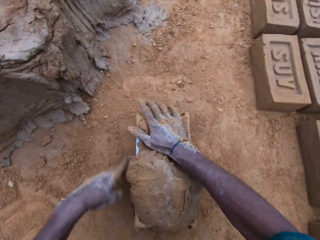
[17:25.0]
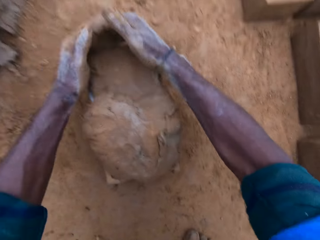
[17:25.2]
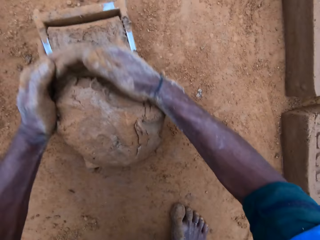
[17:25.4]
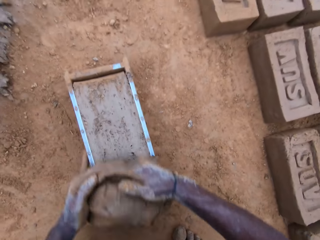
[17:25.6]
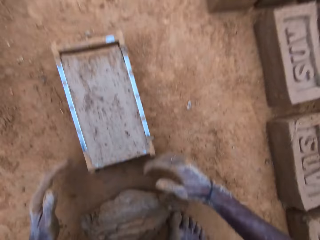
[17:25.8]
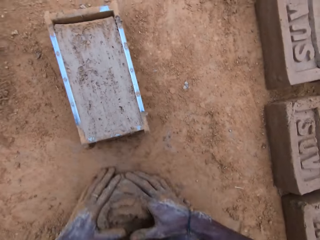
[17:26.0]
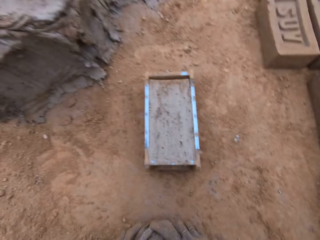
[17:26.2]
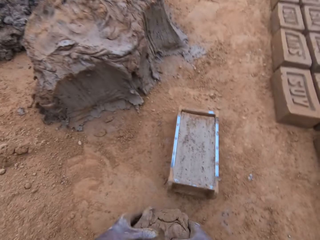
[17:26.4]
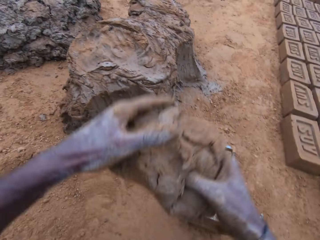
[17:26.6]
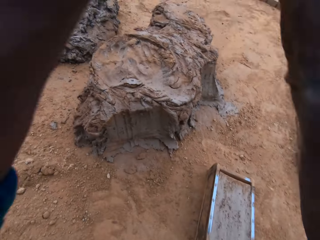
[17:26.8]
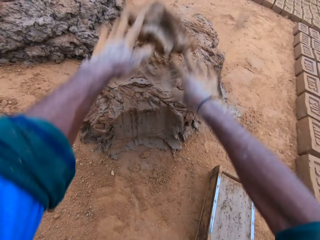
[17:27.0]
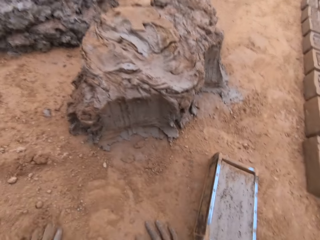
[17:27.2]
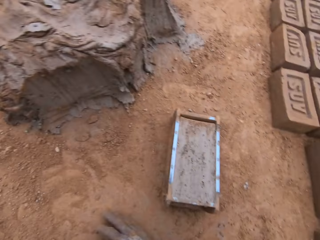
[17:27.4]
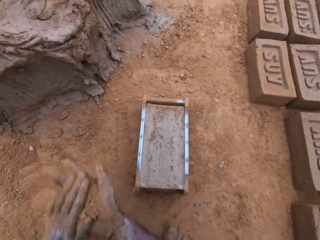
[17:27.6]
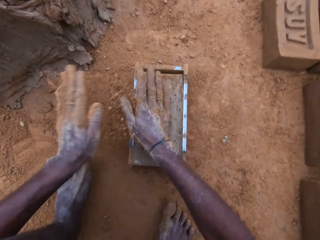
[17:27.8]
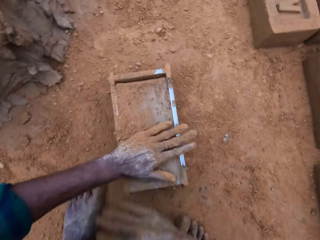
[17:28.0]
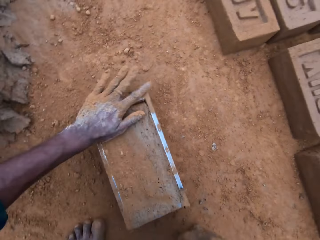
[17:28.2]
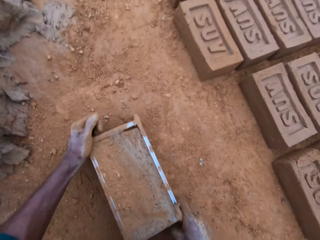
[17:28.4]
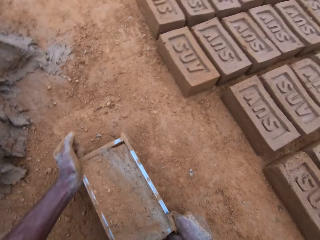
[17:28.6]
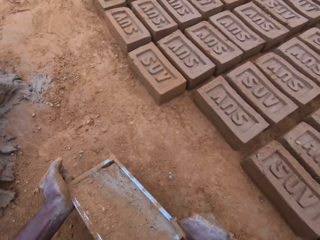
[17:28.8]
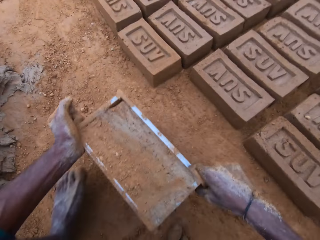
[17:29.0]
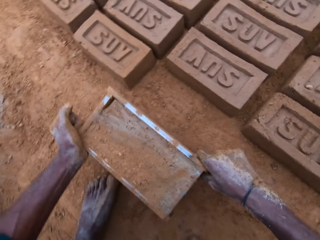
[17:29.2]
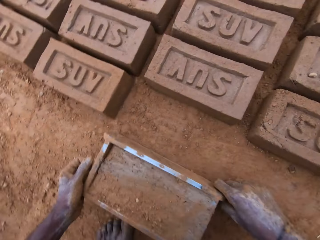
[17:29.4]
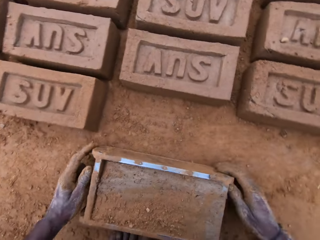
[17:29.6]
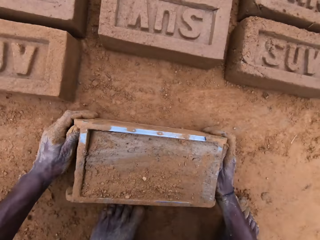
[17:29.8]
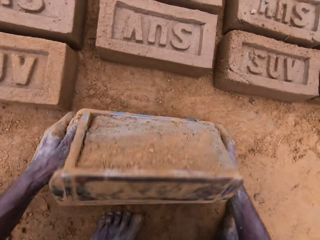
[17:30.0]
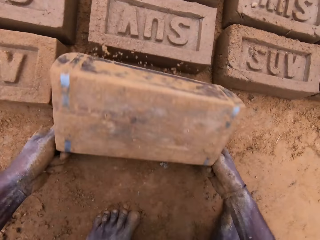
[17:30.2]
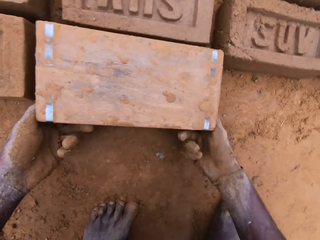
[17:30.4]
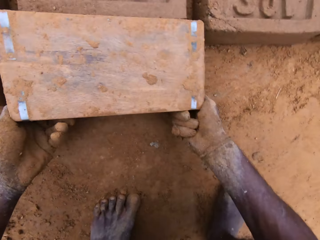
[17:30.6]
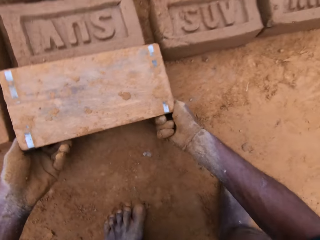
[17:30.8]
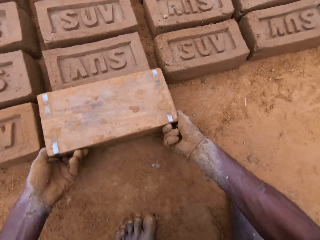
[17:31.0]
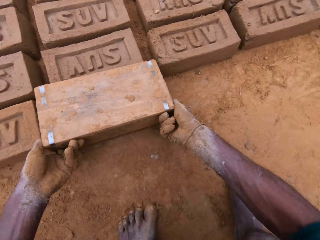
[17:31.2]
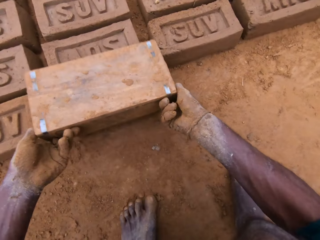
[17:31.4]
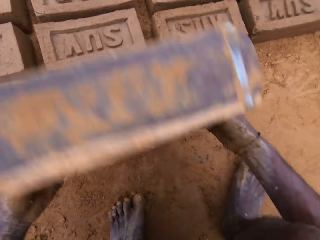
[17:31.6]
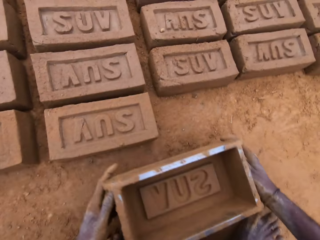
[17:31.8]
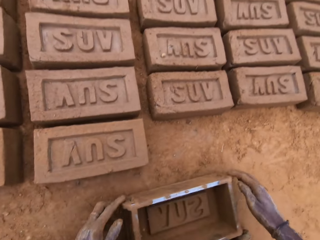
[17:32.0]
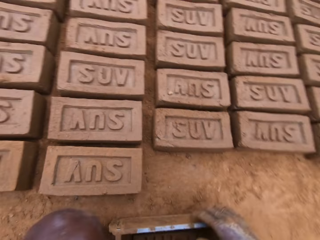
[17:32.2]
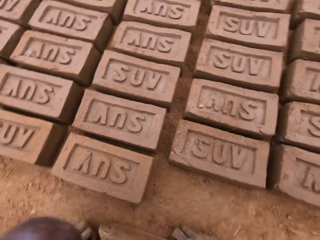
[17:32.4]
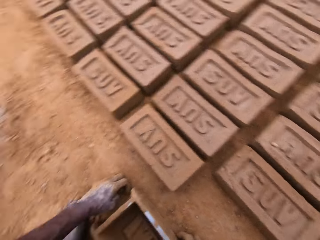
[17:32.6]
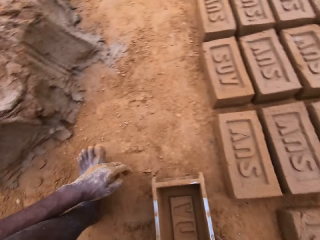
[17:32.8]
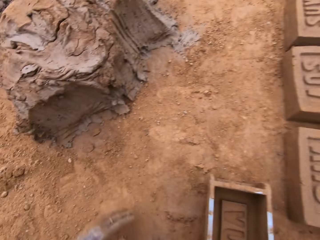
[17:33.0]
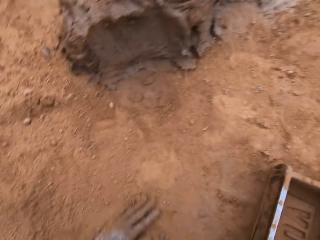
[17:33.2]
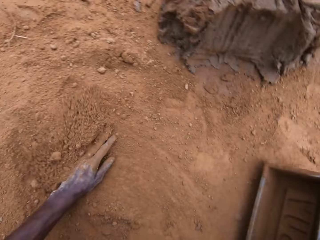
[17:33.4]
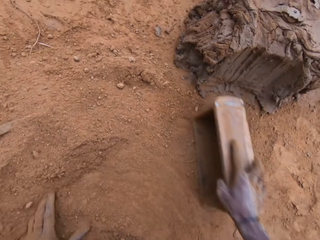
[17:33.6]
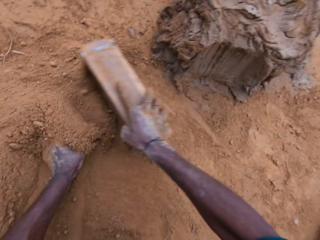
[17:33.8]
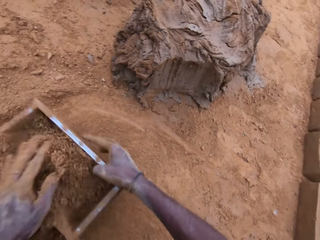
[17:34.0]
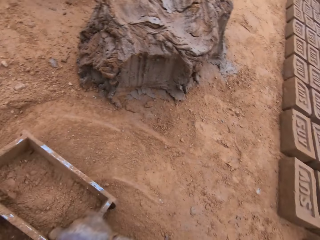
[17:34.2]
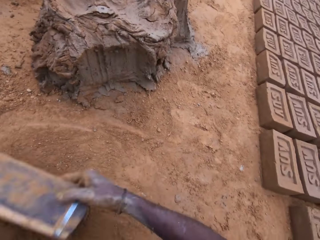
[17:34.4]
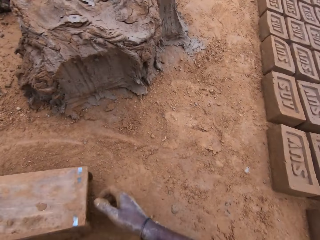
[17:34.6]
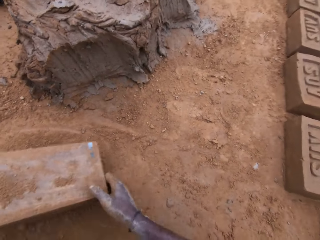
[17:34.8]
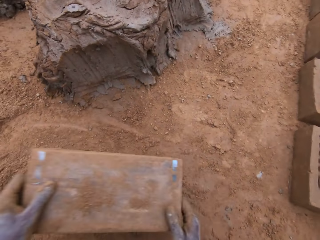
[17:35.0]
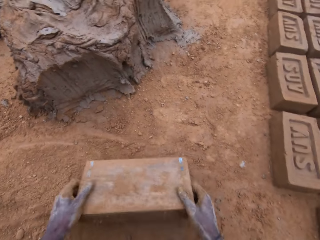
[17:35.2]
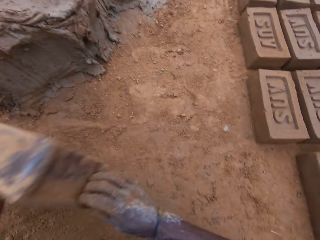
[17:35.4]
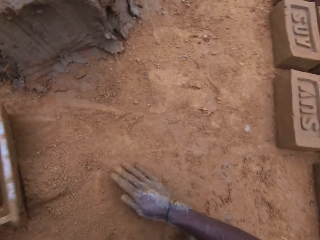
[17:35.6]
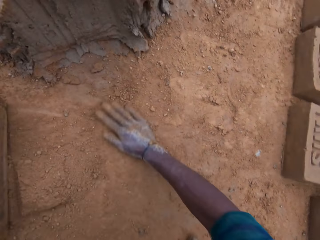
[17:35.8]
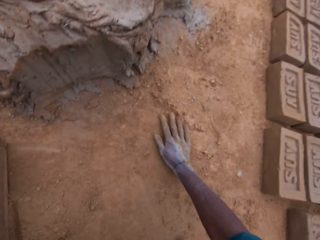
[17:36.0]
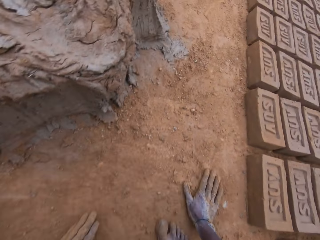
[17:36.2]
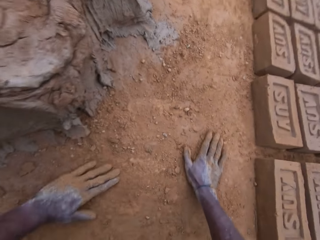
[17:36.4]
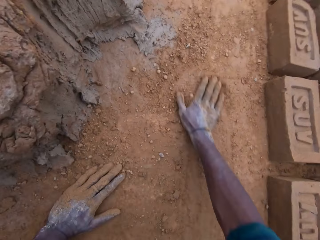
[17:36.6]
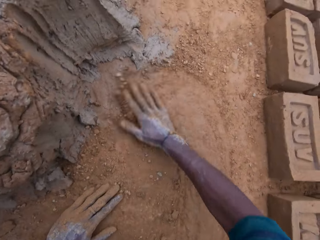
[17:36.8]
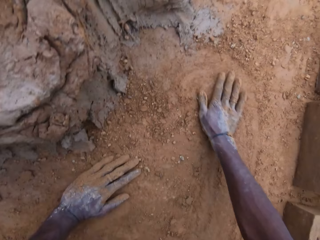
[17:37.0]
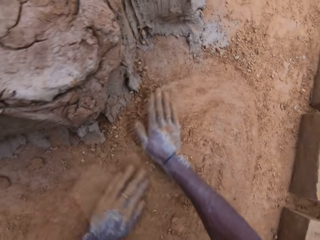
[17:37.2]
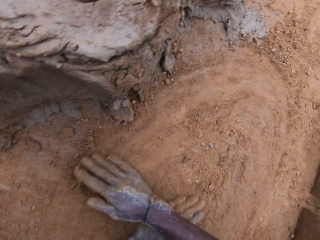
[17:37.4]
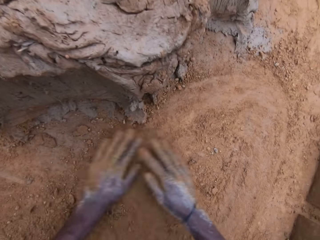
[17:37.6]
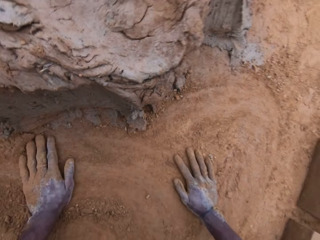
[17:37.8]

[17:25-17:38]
The camera wearer levels the mortar in the mold. He scoops a clay mixture from a wooden brick mold, molds the clay mixture on the ground with hands and picks up the clay mixture from the ground. He puts down the excess clay mixture on the ground. He spreads soil or sand on the clay mixture in the wooden brick mold. He picks up the wooden brick mold from the ground. He moves the mold. He puts the clay mixture from the wooden brick mold on the ground. He turns the mold upside down. He retrieves the mold. He puts down the wooden brick mold on the ground. He looks around a construction site. He puts the soil in the wooden brick mold. He pours the sand away. He flips the wooden brick mold on the ground. He drops the mold. He rubs his hands on the ground. He spreads the soil on the ground with hands.

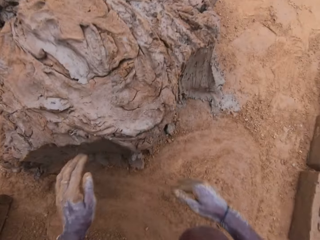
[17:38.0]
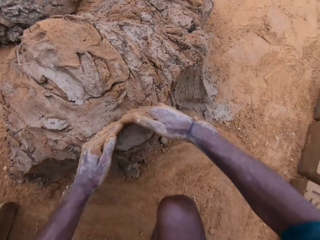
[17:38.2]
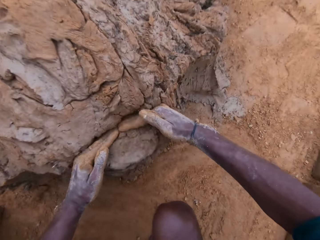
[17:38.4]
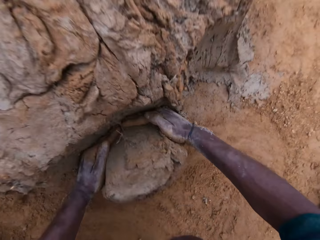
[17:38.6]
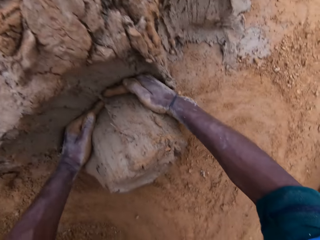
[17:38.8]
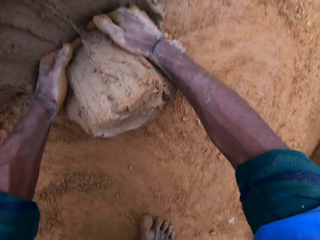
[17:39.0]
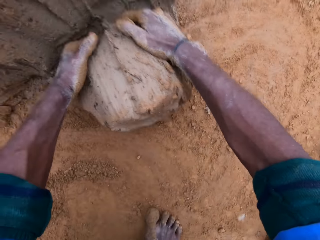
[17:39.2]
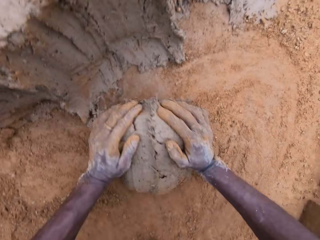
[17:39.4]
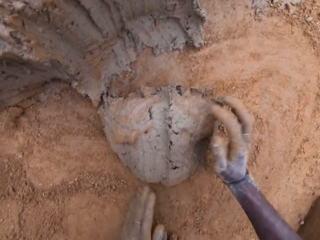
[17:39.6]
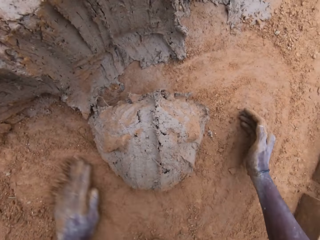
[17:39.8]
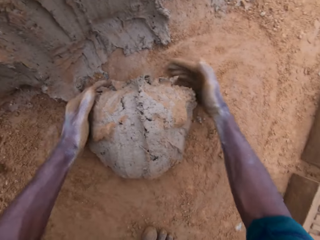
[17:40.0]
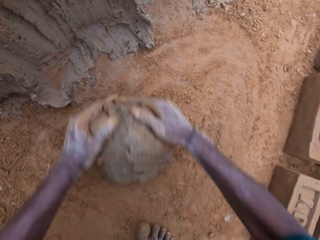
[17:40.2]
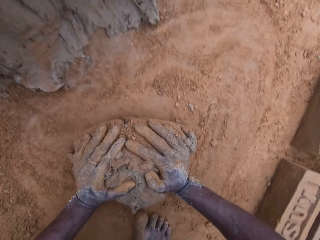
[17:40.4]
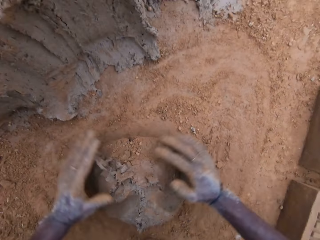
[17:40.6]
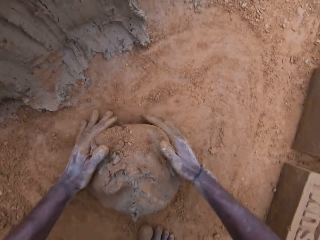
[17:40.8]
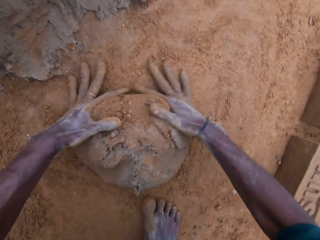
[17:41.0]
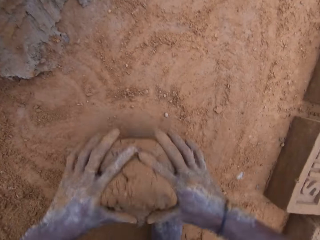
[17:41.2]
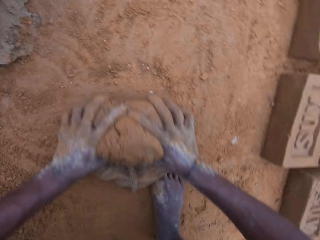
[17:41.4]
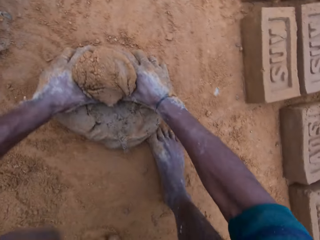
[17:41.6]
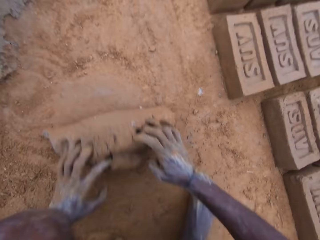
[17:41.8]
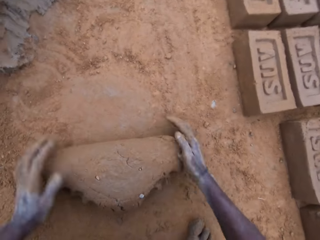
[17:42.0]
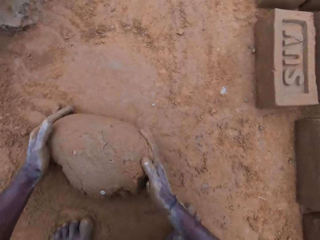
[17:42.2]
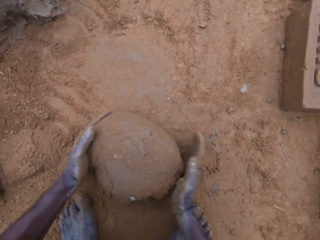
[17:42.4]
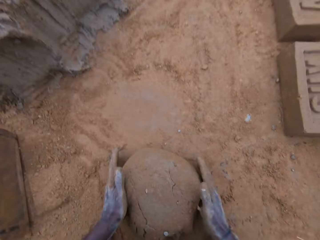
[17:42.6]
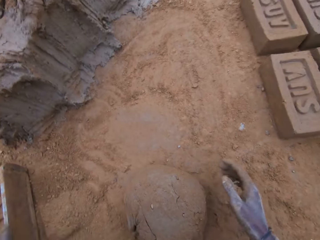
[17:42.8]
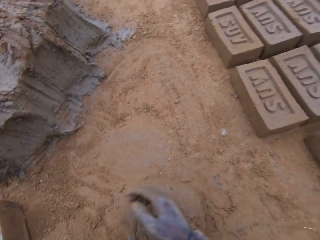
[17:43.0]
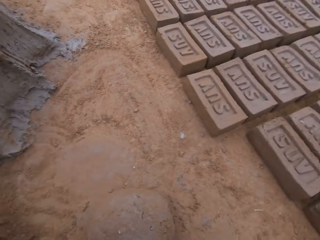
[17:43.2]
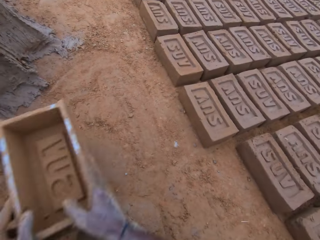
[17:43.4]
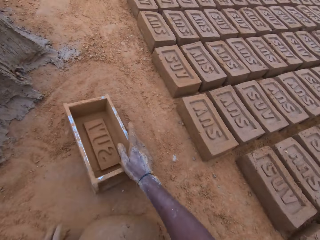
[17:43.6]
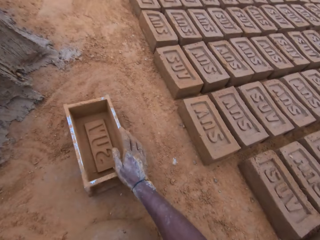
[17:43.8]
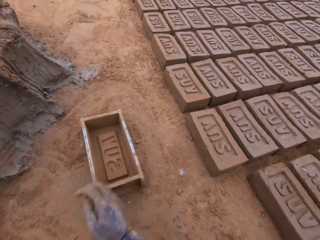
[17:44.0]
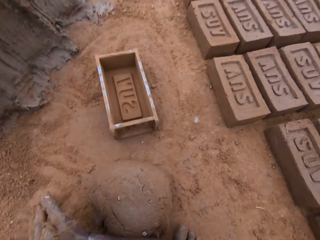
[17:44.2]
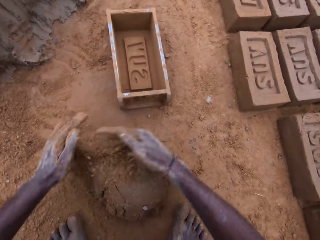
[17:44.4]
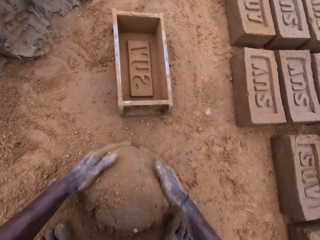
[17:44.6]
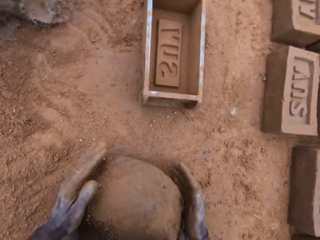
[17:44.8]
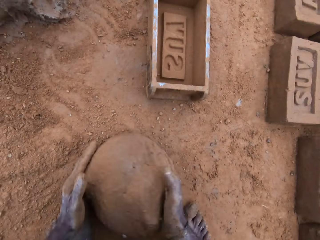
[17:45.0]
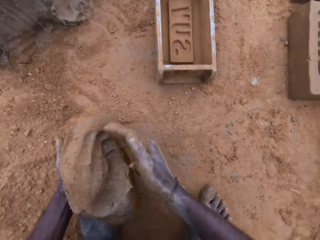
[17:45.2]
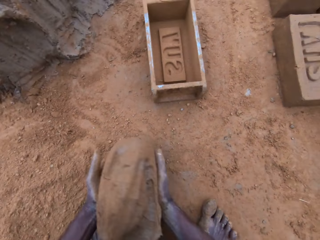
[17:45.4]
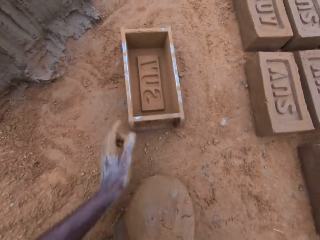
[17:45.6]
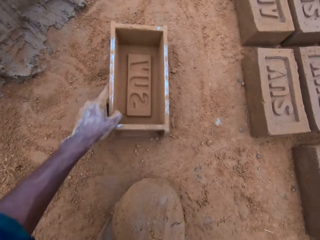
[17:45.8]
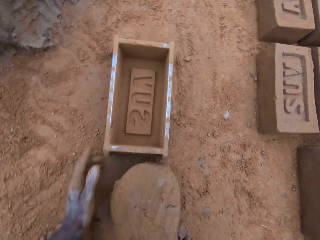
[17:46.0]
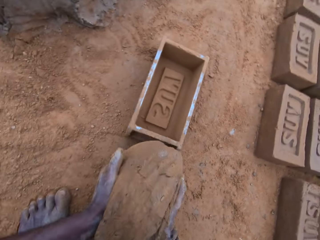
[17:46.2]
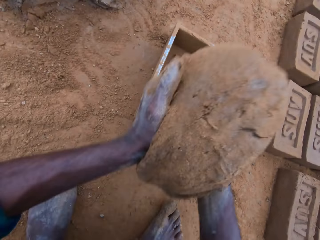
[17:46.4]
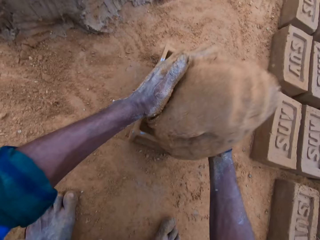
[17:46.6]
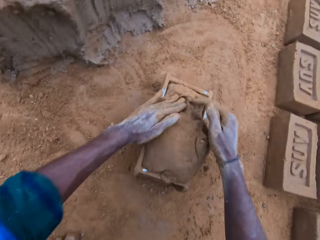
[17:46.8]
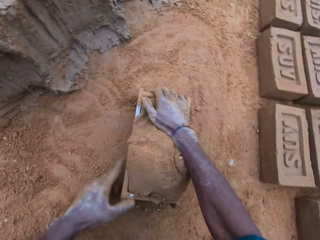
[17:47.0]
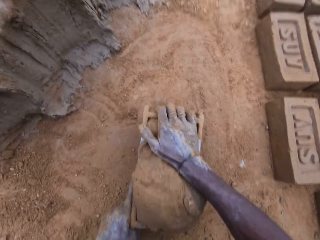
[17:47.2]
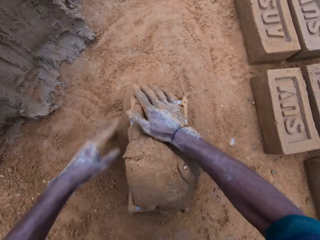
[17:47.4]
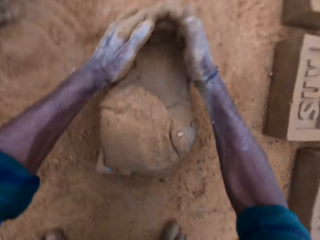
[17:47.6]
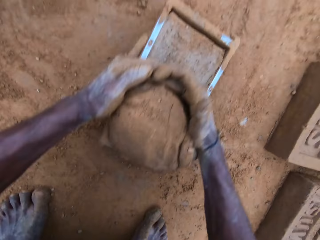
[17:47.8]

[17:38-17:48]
The camera wearer scoops mortar from a pile. They cut a clay mixture with hands and mold the clay mixture with hands. They mix the mortar on the ground. They move a wooden brick mold on the ground. They spread soil on the clay mixture. They carry the mortar from the ground. They move the wooden brick mold closer on the ground. They put the clay mixture in the wooden brick mold.
